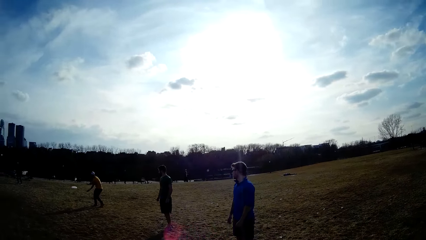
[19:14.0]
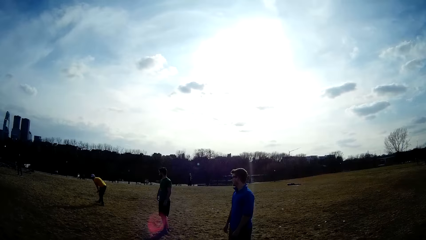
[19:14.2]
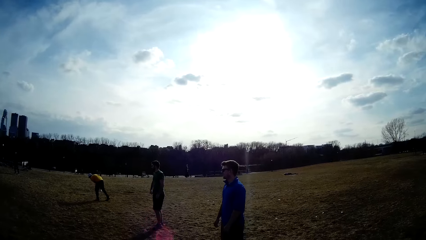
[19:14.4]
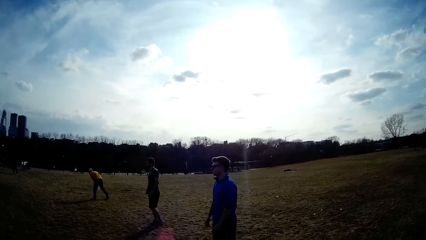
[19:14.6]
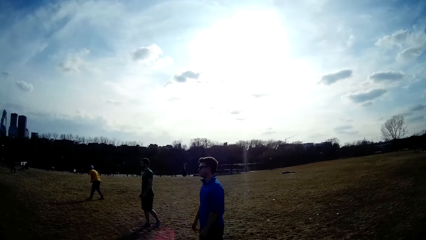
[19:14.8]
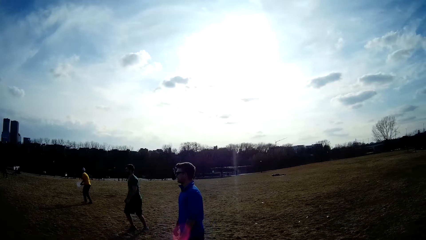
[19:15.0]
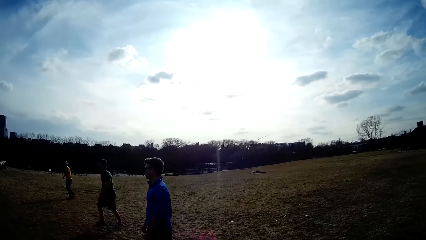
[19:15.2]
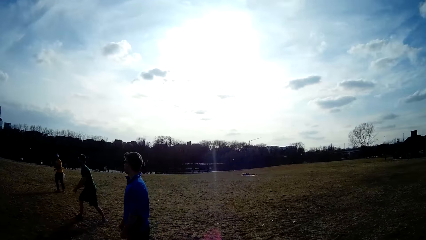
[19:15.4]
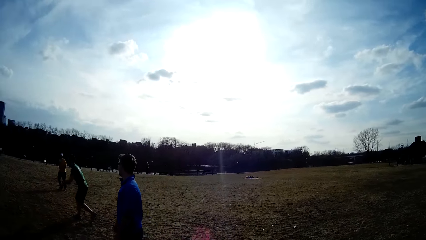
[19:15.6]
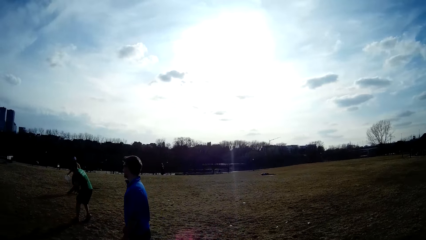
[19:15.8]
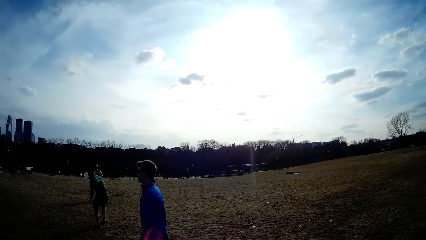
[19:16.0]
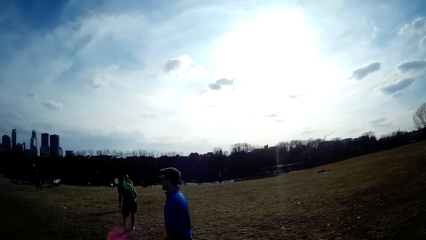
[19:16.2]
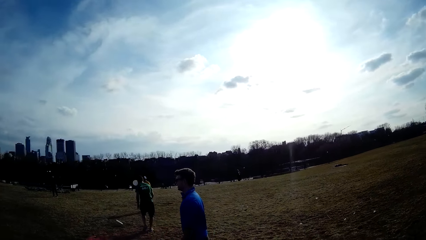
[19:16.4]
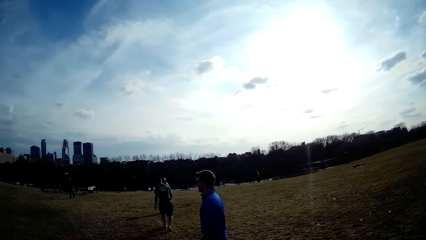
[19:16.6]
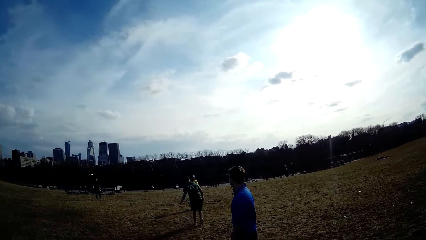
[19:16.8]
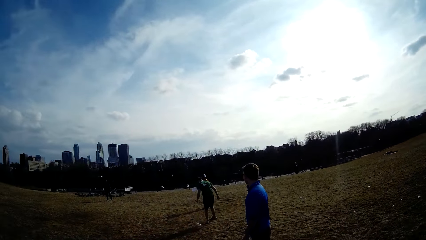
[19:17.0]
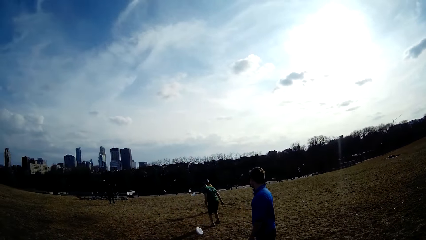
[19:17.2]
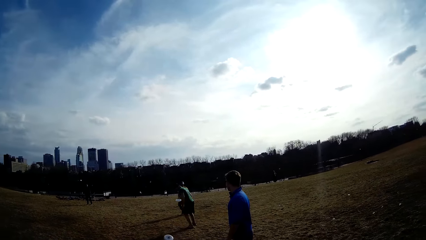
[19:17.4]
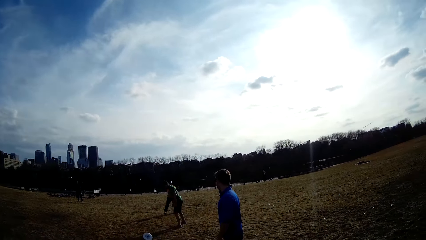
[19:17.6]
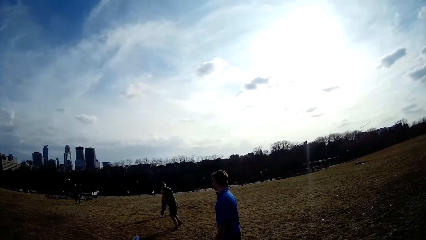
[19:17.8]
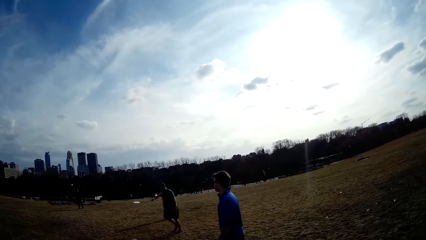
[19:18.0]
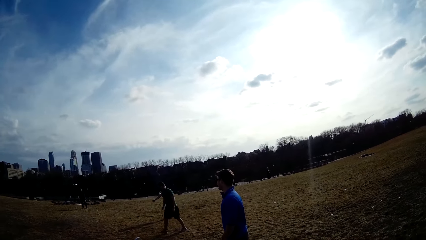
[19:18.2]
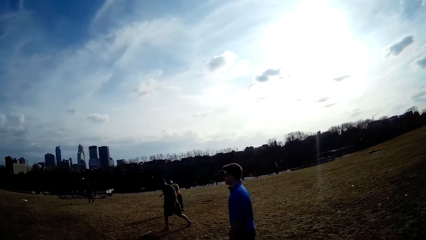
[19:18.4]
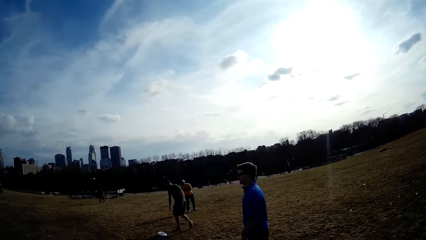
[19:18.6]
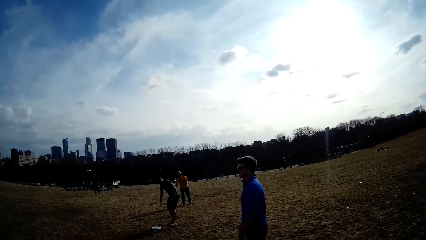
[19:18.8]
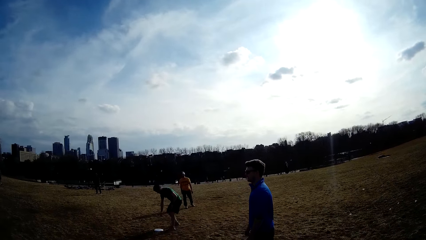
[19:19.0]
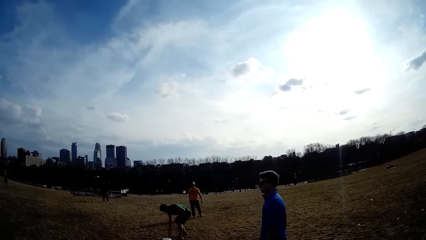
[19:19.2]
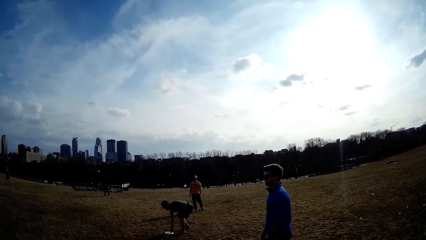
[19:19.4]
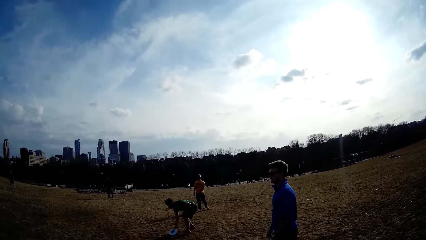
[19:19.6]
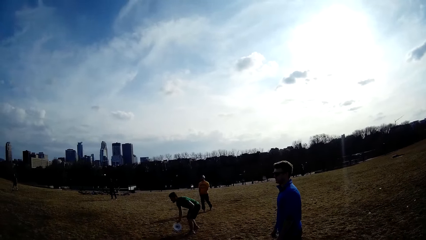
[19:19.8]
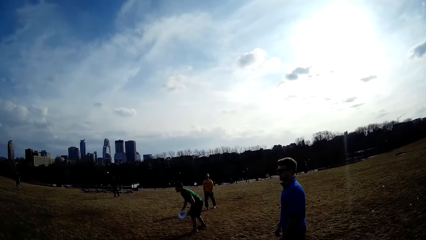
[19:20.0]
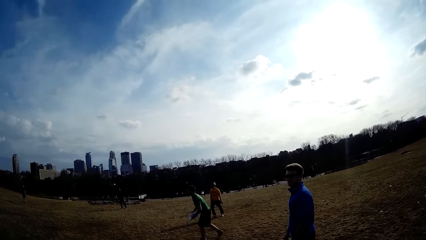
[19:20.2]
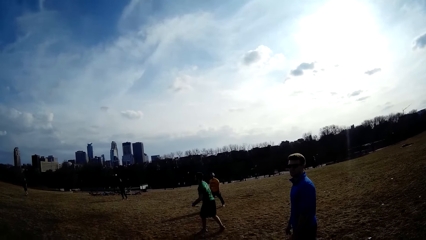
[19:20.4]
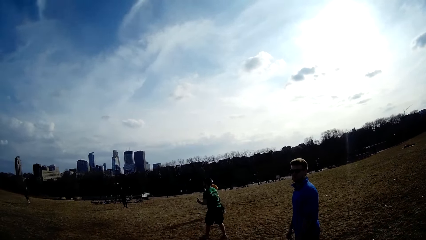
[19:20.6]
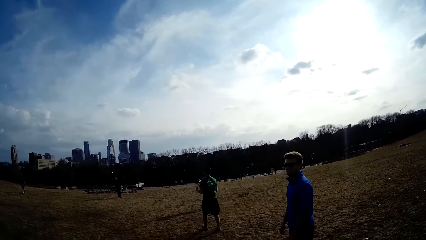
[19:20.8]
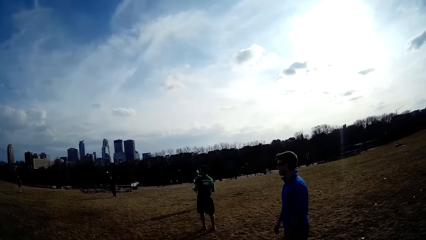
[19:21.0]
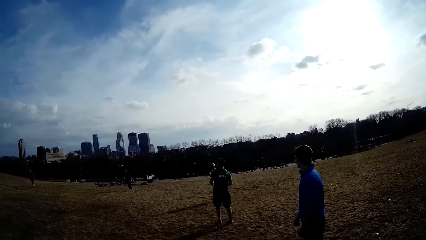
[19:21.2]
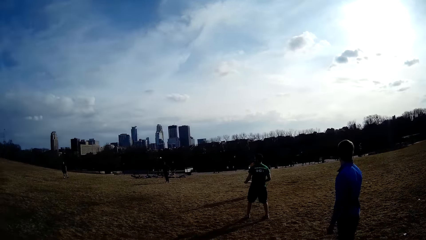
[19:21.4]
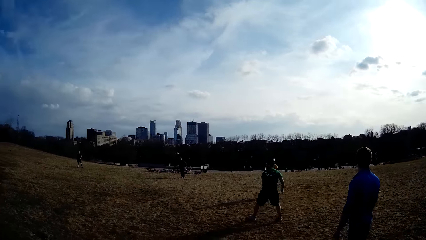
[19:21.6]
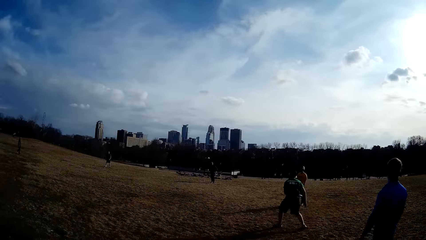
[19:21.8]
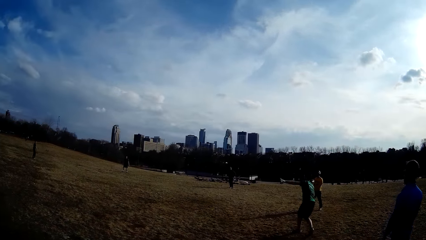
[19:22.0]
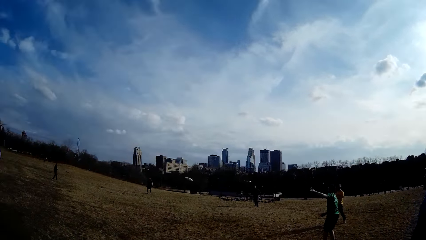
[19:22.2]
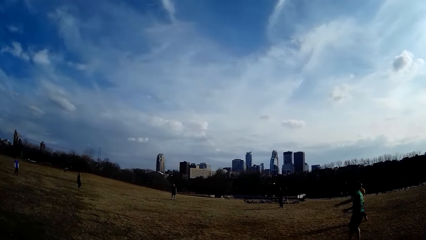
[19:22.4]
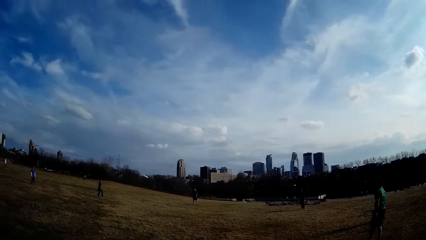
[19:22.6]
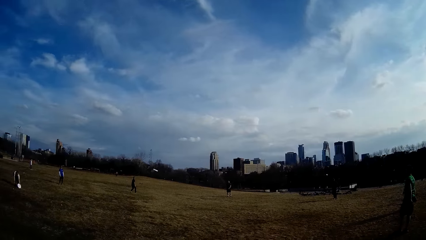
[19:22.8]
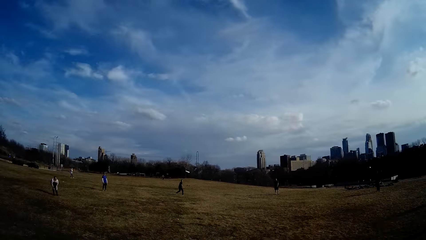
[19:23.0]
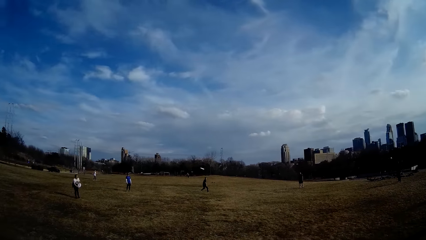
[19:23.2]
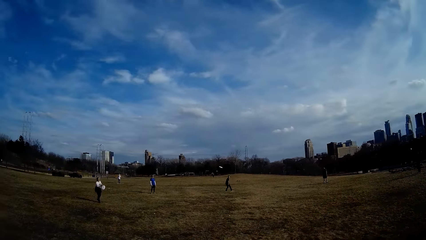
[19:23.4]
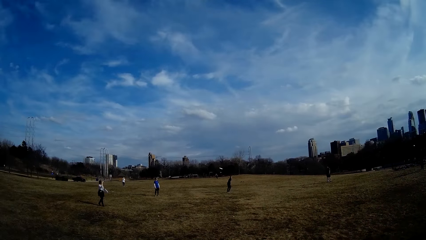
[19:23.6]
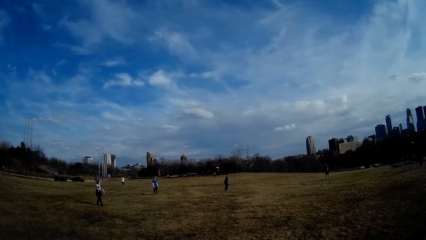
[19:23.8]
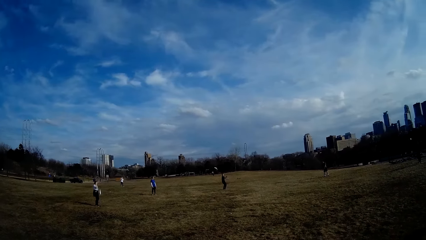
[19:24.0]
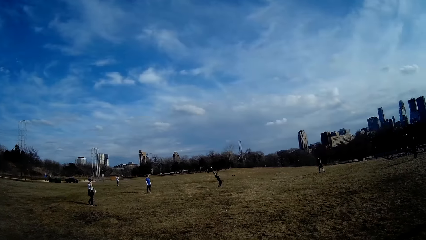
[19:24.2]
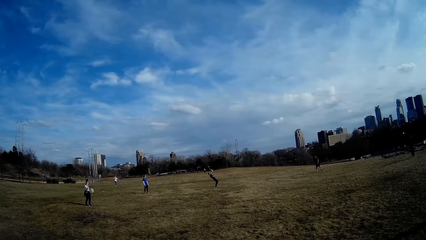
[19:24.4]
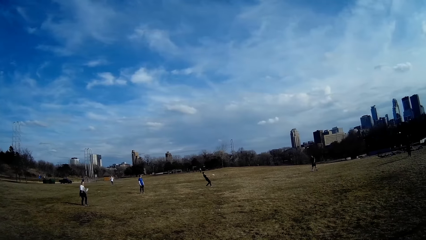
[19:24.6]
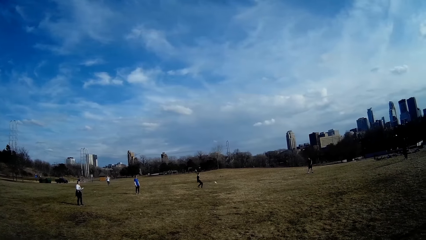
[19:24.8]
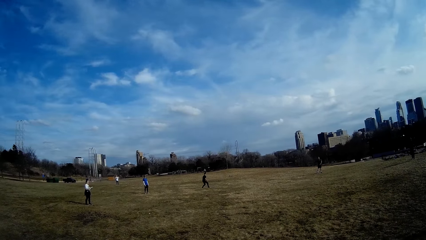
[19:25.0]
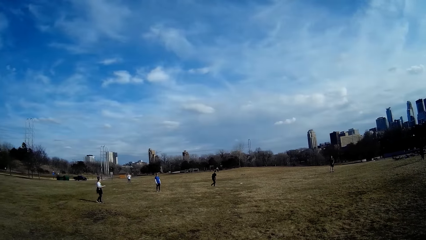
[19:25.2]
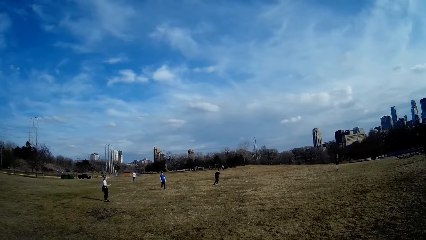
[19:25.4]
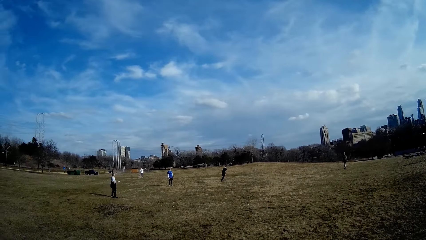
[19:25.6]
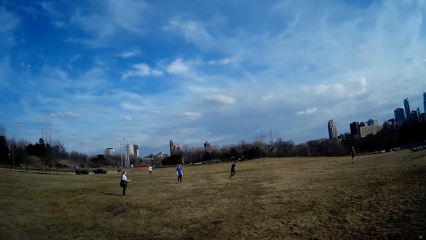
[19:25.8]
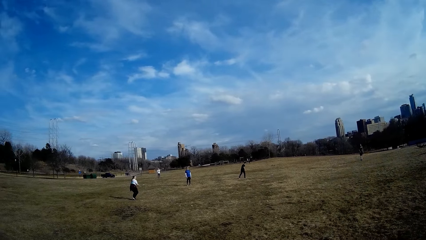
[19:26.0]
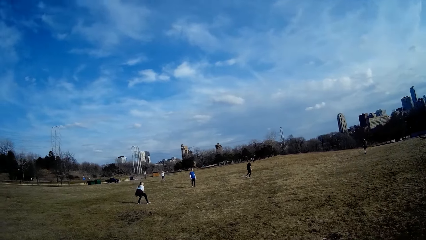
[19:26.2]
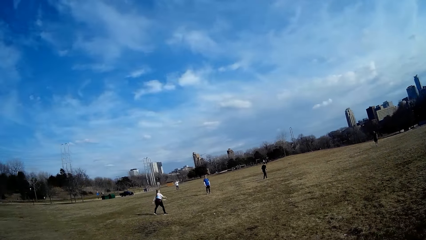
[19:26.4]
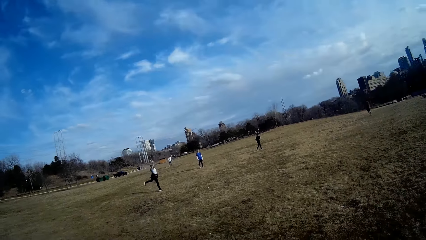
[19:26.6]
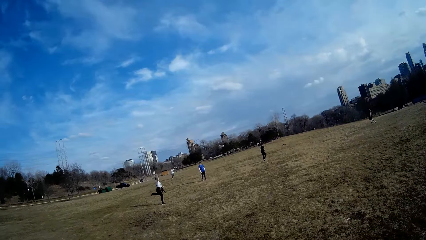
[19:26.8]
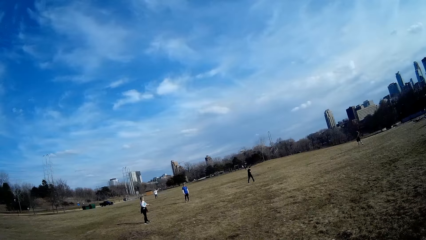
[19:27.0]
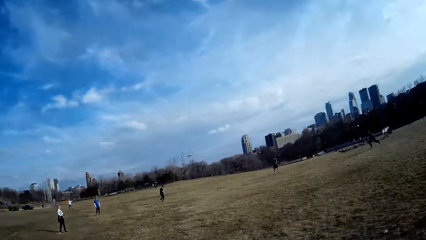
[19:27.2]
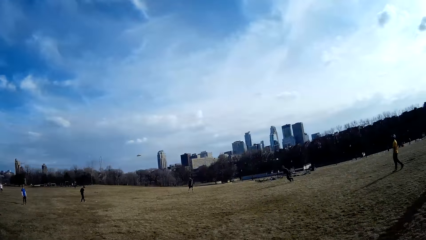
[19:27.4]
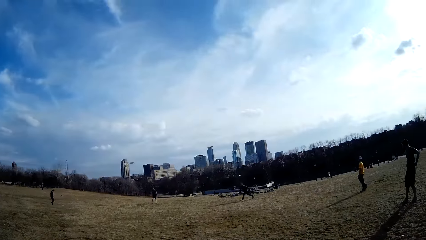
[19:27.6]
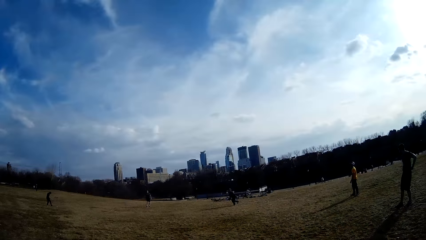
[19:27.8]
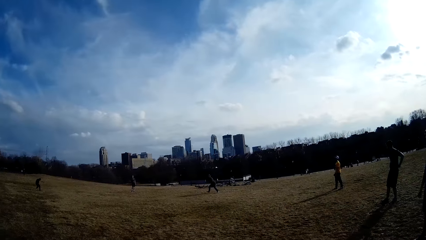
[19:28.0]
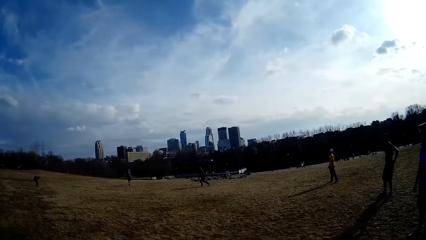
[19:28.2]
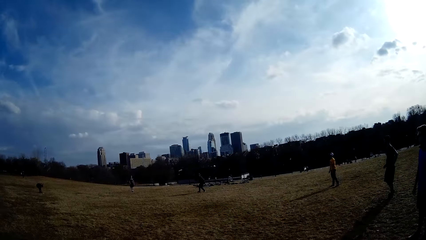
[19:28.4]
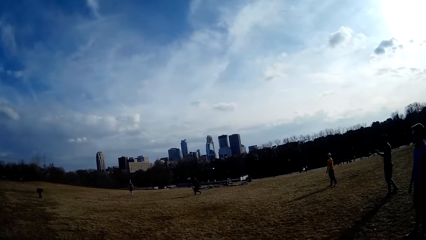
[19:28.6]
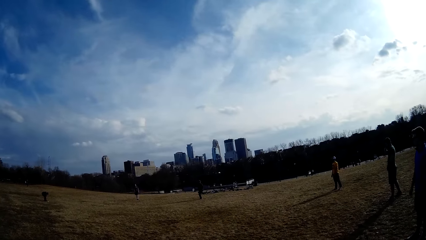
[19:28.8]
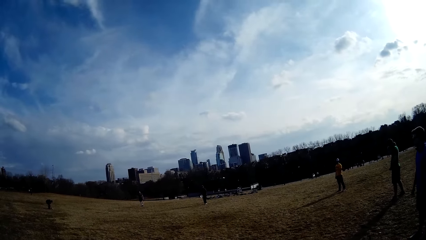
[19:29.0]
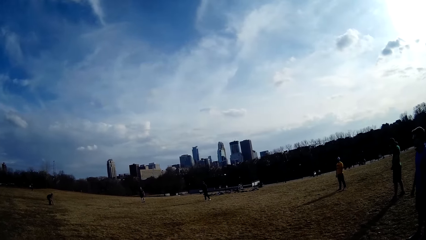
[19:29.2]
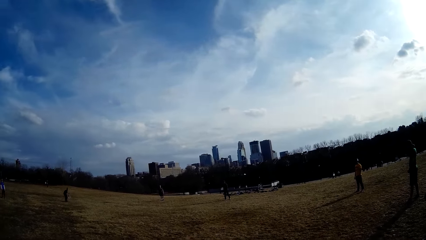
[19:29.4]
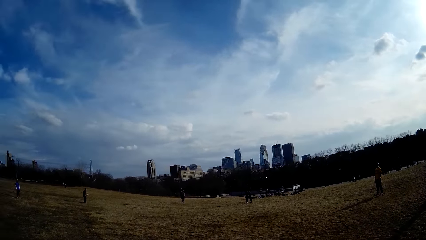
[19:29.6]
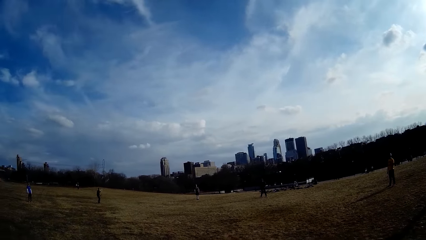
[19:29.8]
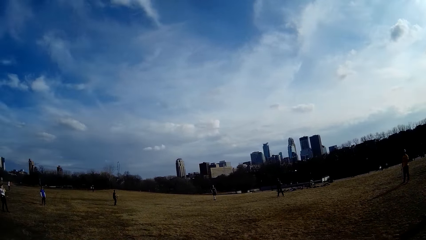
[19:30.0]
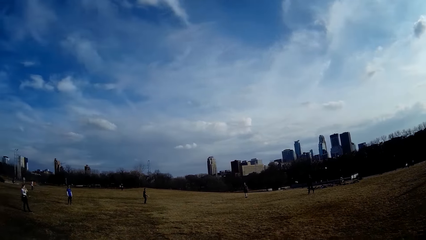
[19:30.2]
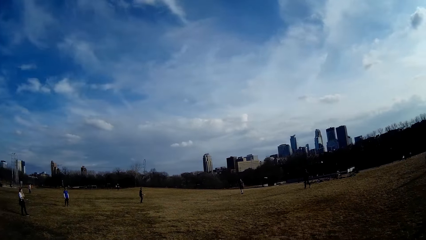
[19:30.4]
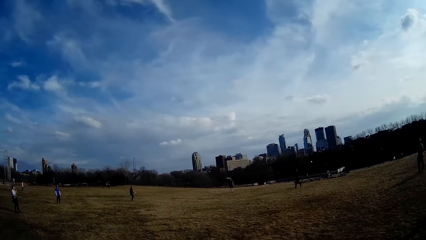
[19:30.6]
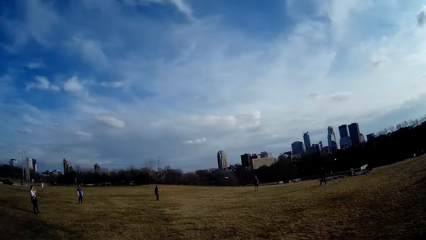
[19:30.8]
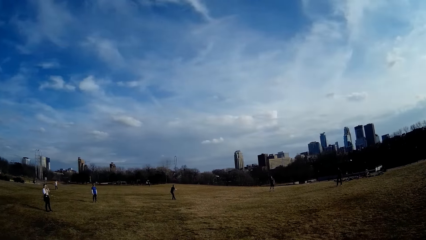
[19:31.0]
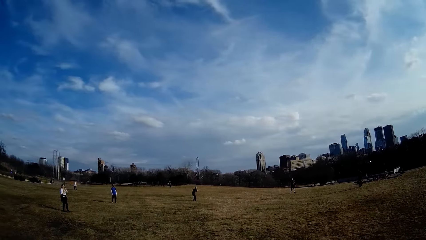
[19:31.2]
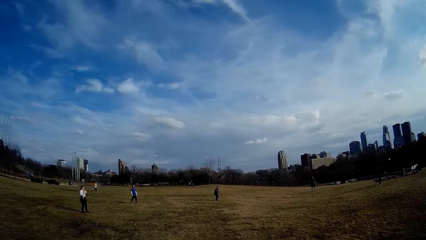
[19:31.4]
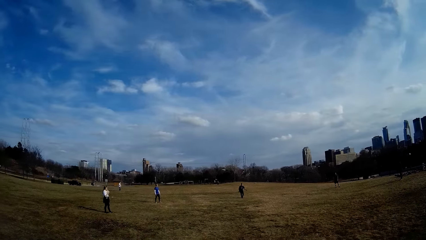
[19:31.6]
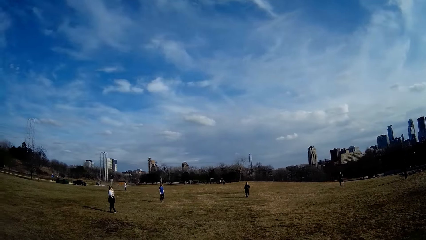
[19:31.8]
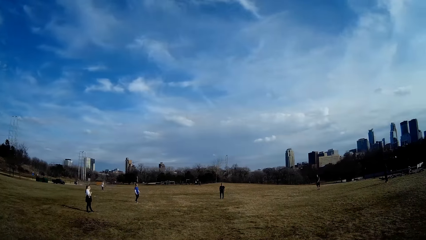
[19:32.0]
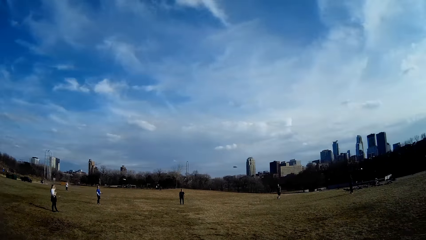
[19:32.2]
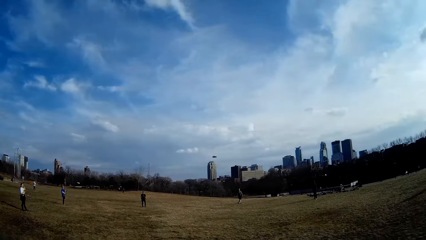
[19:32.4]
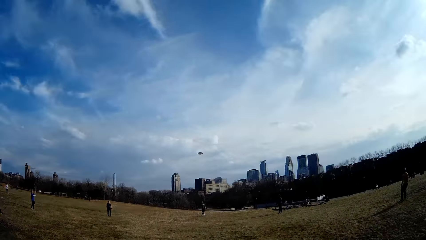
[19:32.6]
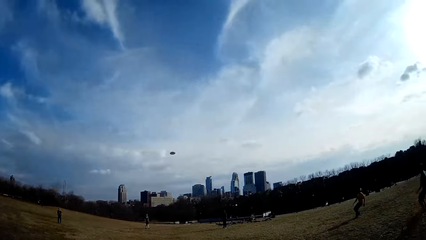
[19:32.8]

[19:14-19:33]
A man catches the white slate in the air and throws the white slate in the air. Another man picks up the white slate from the ground and throws the white slate in the air. A woman picks up the white slate from the ground. Another man makes for the white slate in the air. Another woman shields her eyes with her right hand. The second woman throws the white slate in the air. Another man catches the white slate in the air. The third man picks up the white slate from the ground. The fourth man throws the white slate in the air. The third man throws the white slate in the air.
